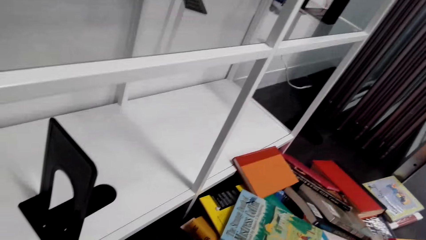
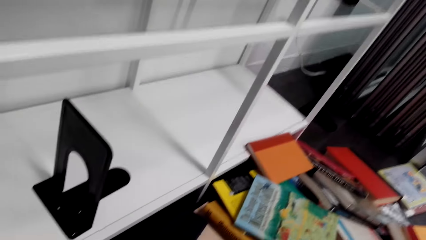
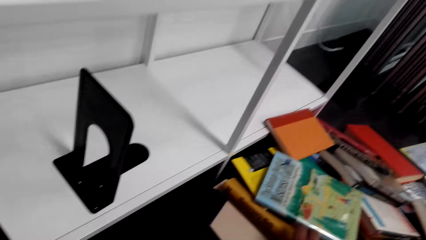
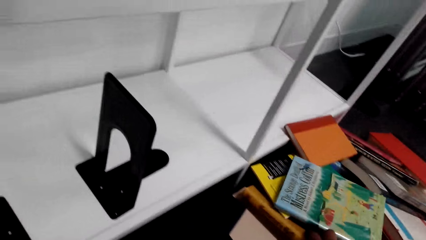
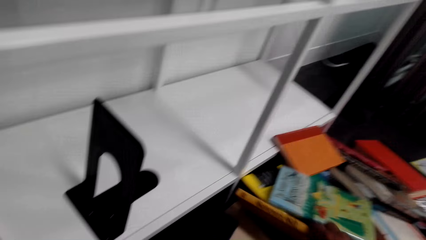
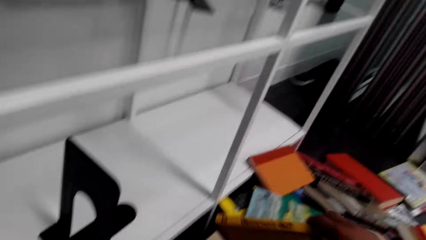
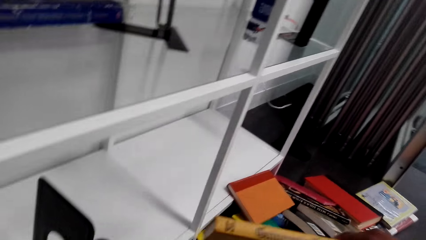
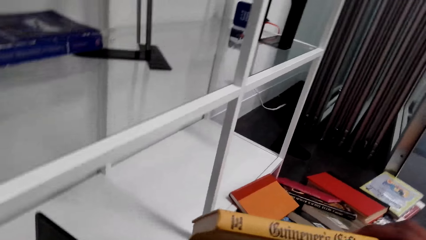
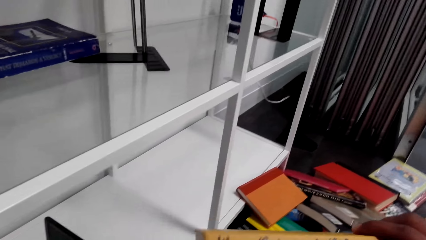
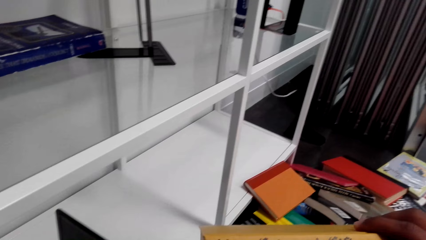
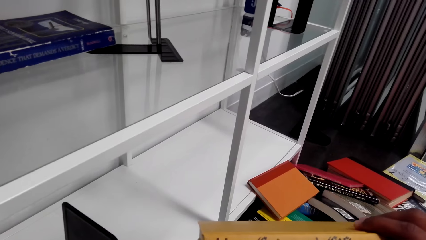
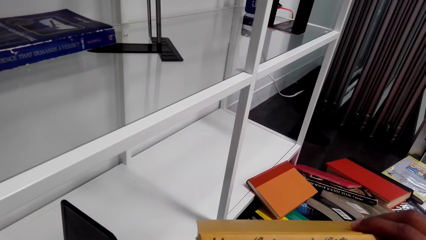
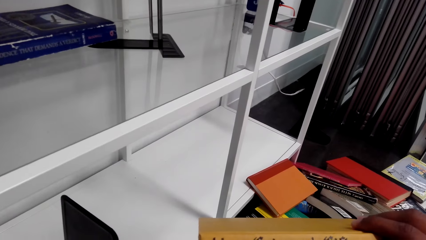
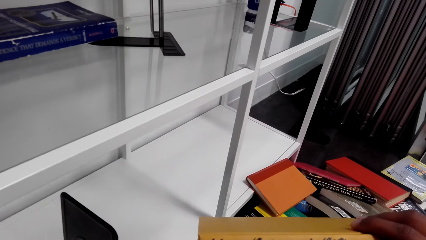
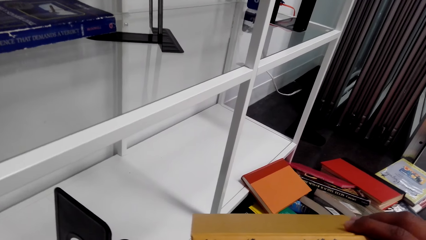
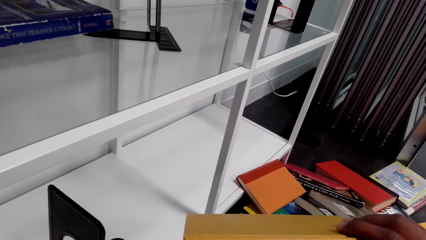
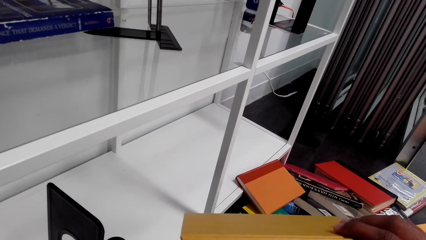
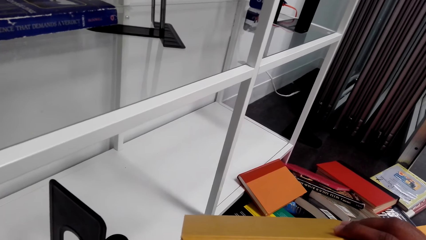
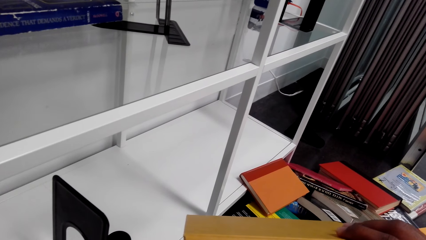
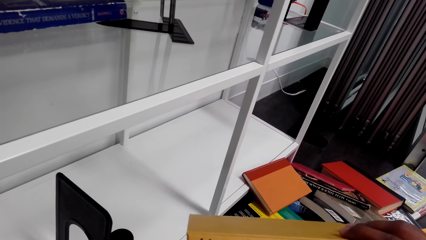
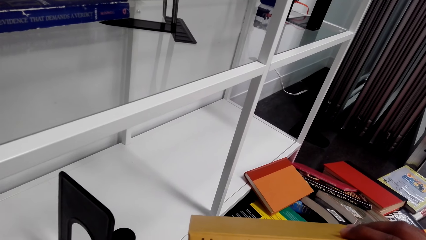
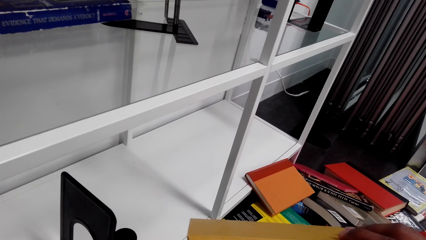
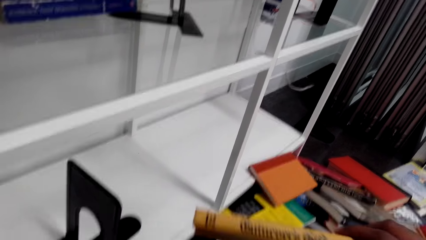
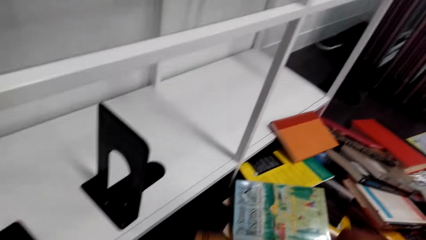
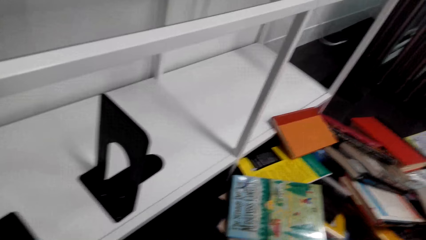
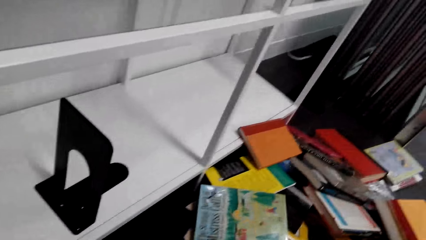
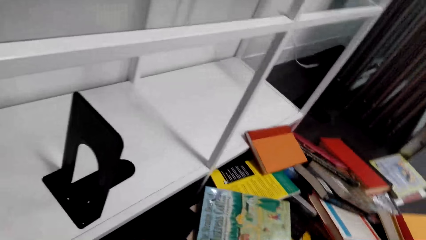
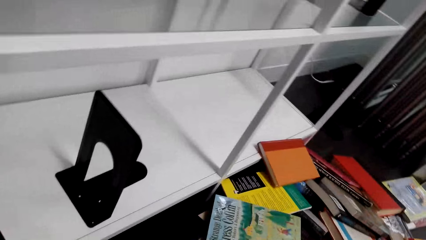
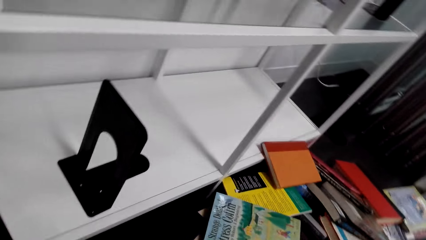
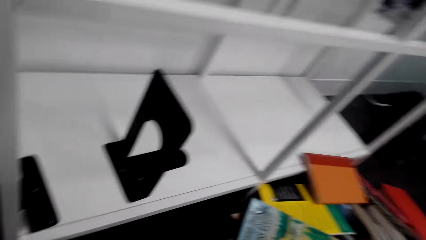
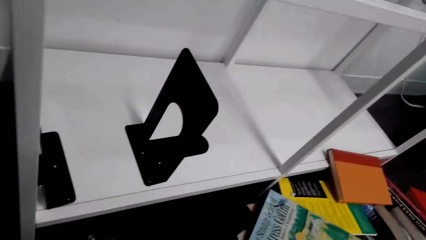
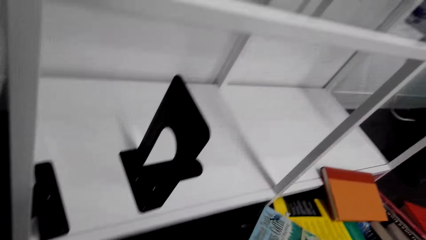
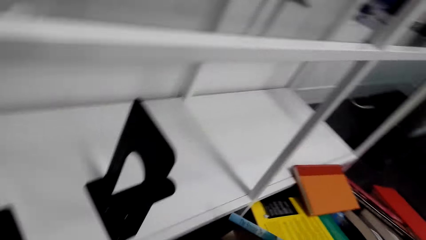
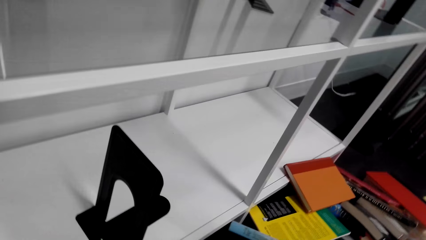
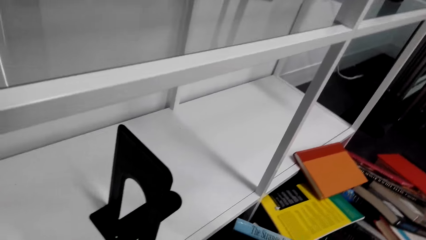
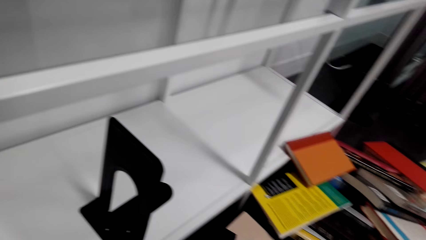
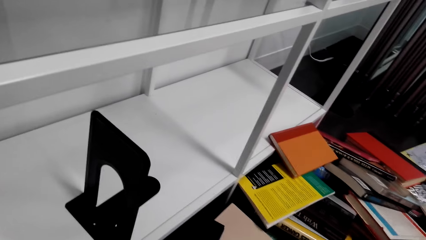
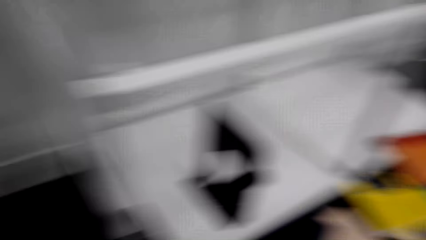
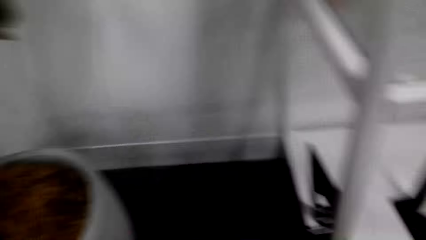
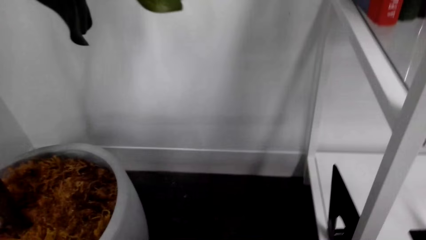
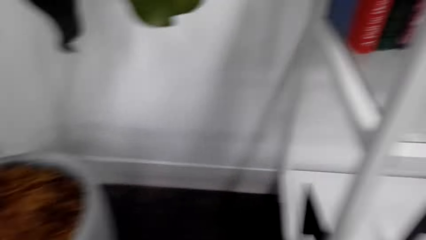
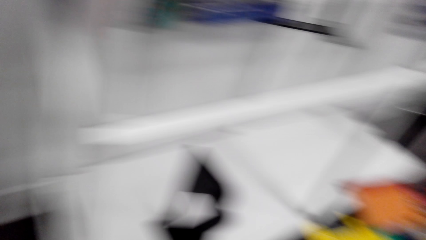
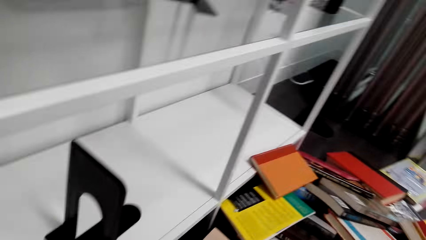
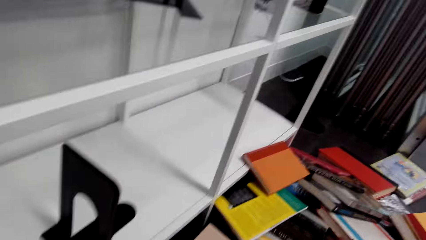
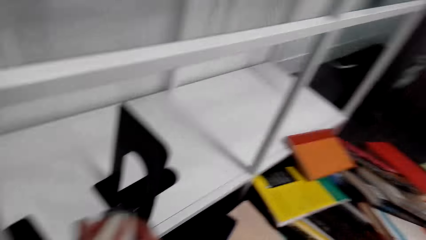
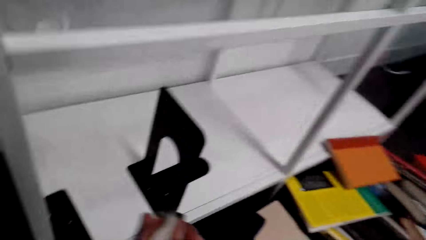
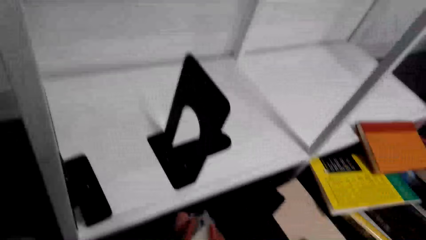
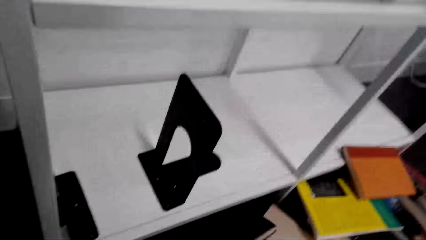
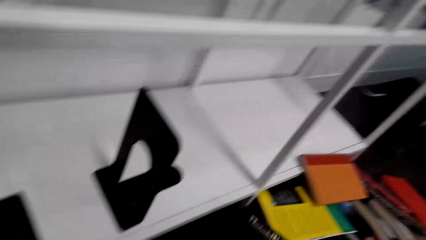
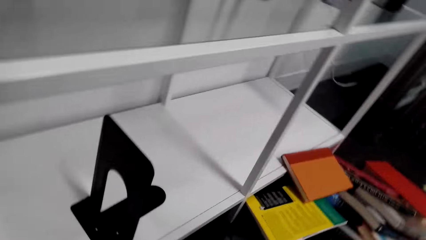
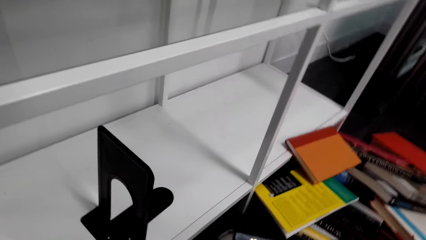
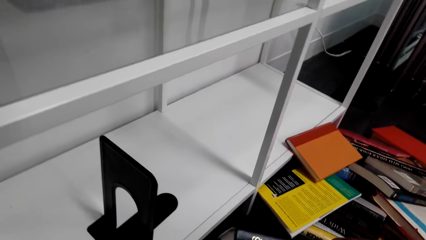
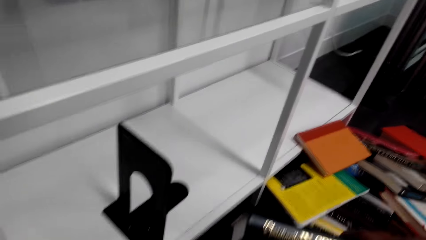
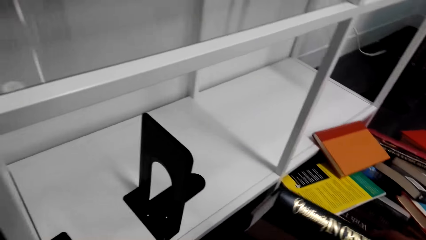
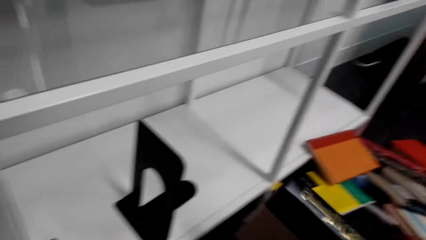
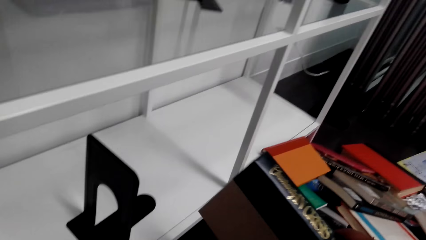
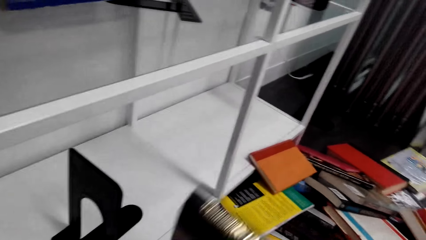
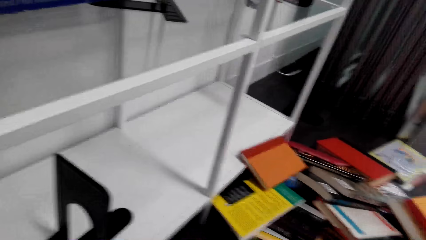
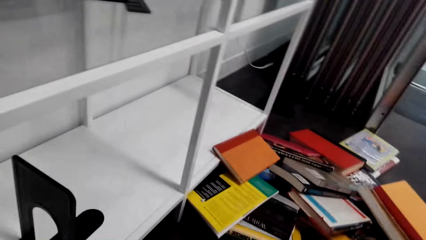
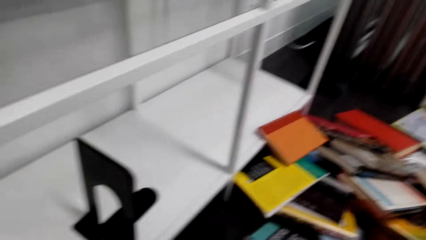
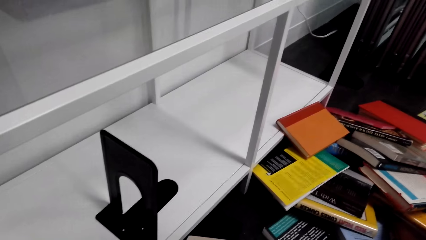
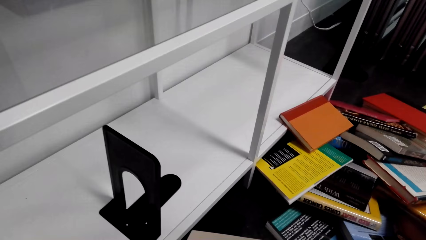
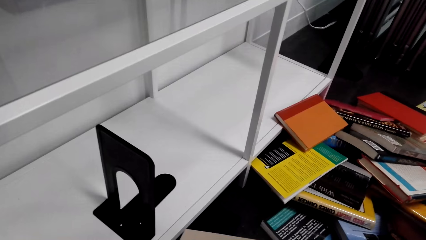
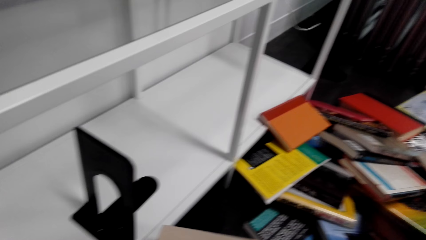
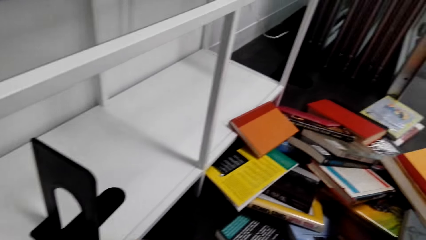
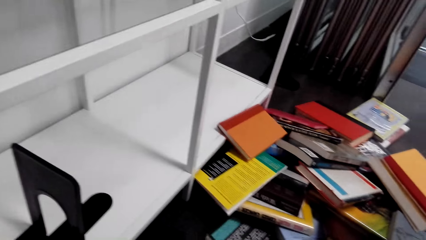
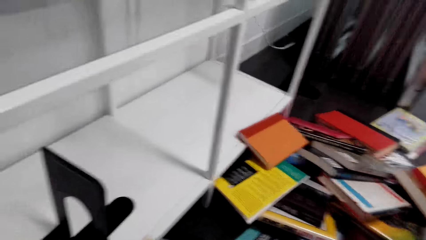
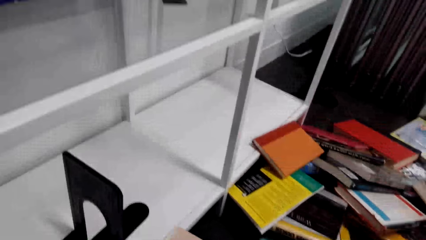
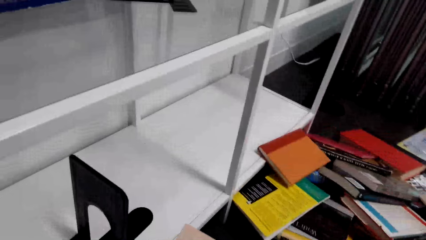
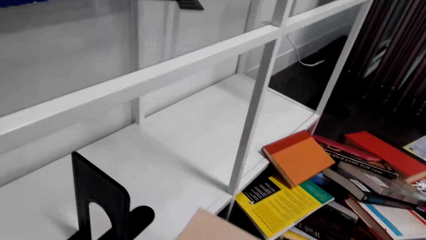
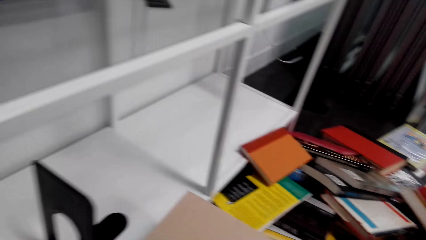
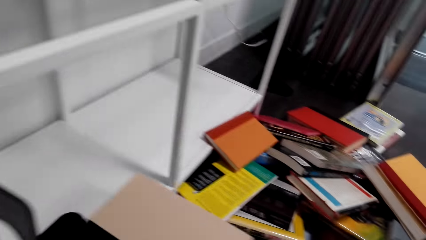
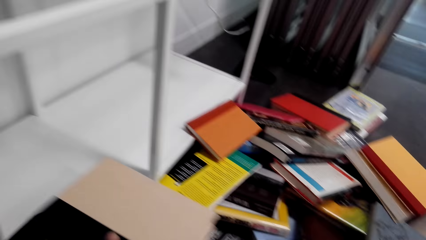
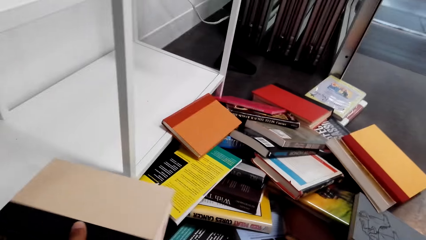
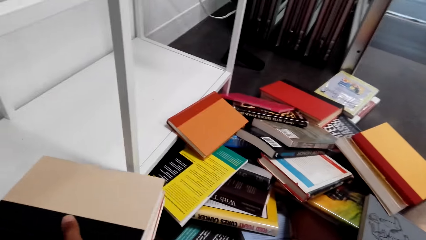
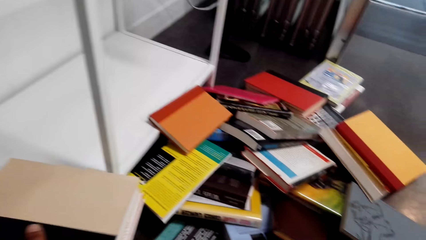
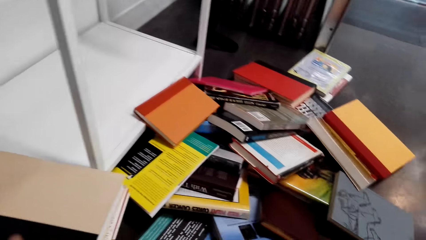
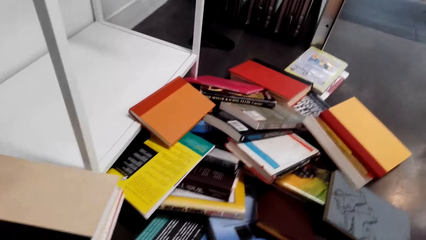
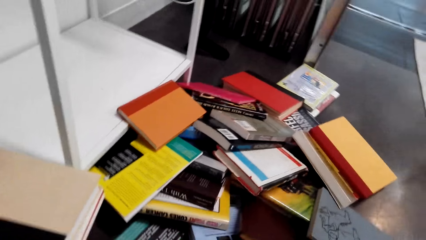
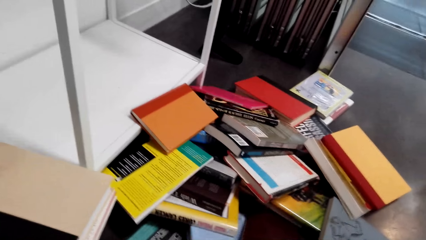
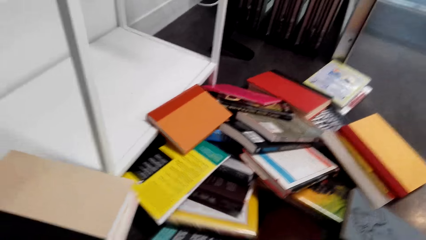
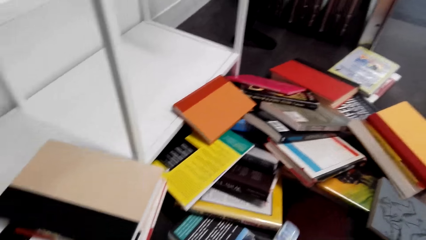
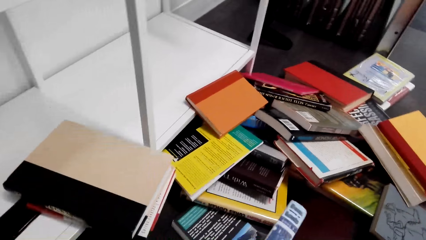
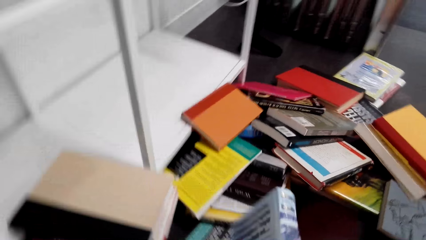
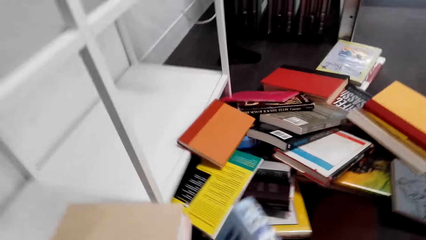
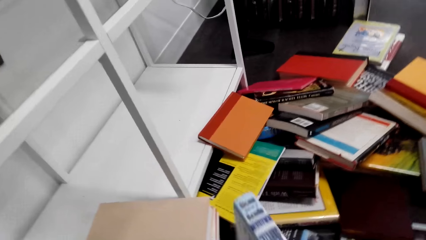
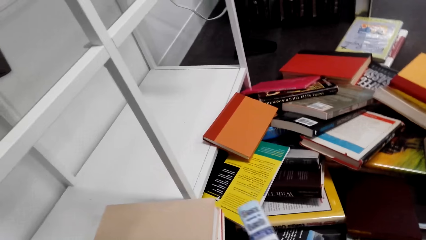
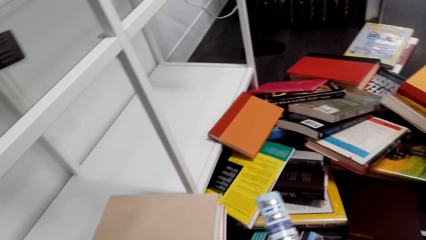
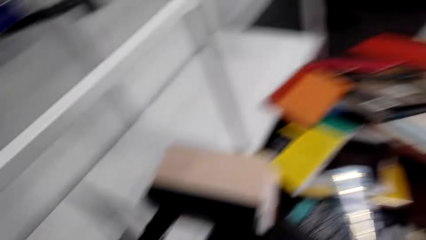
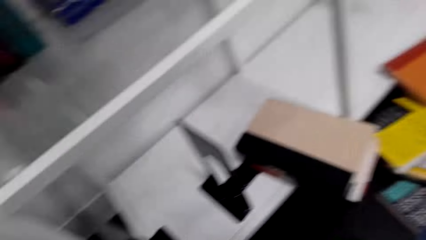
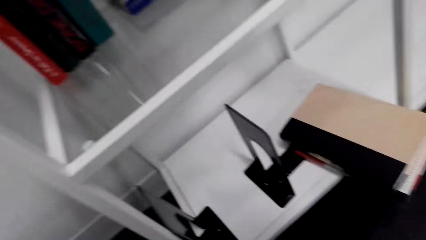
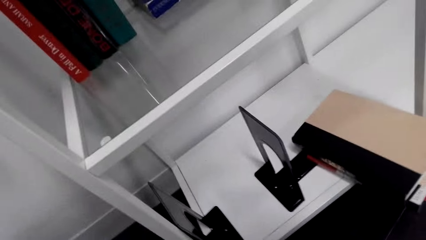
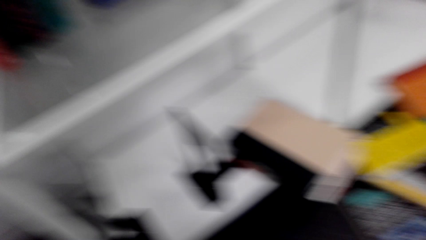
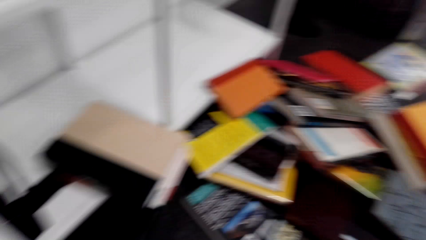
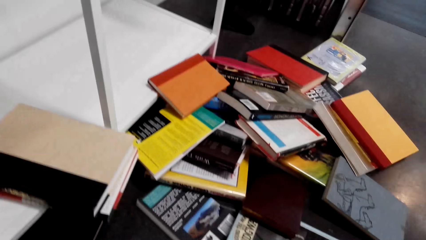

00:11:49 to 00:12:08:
The camera wearer looks at the books on the floor. They take a book. They pull the book on the floor. They look at the book. They put the book down. They look at the books on the floor. They look at the shelf. They take a book. They look around. They look at the books on the floor. They move books in the shelf. They turn a book in the hands. They lift the book. They look at the book. They look at the books on the floor. They look at the book. They place the book on the shelf. They look at the book. They take a book. They look at the book. They lift the book. They turn the book in the hands. They look at the shelf.
